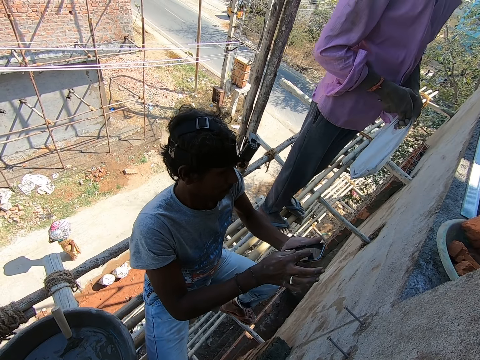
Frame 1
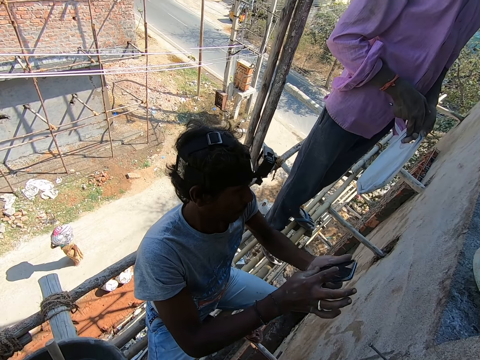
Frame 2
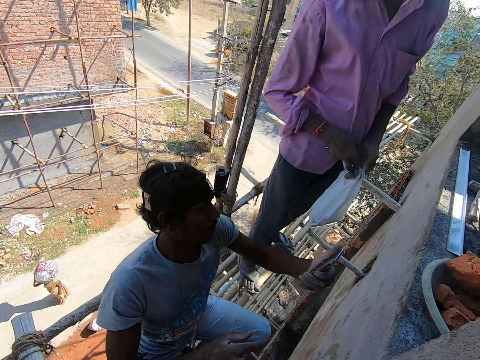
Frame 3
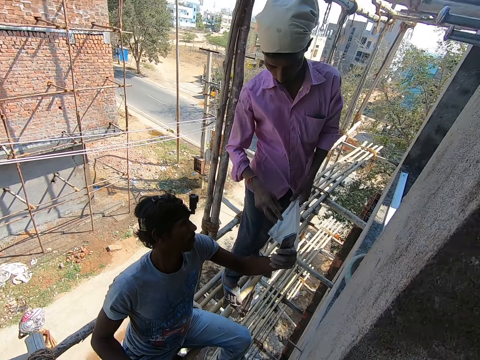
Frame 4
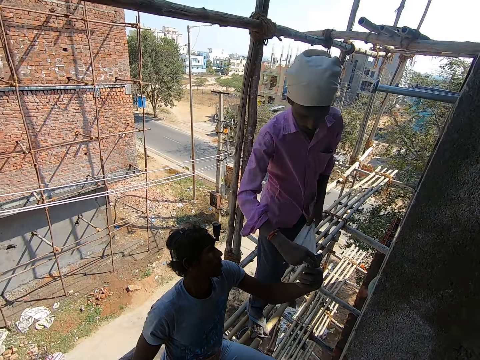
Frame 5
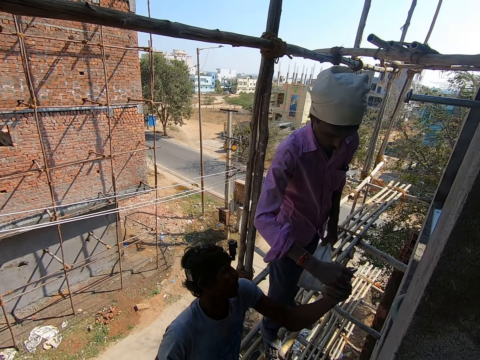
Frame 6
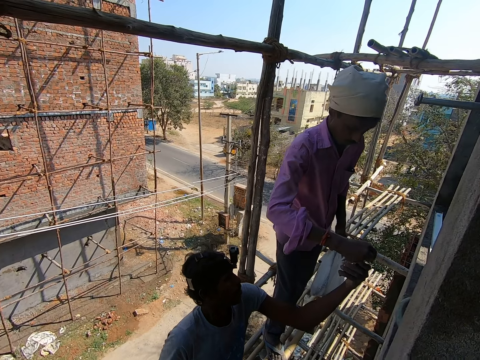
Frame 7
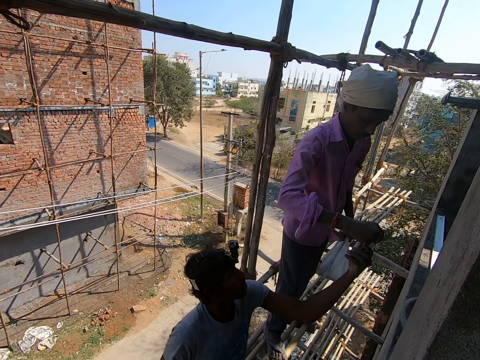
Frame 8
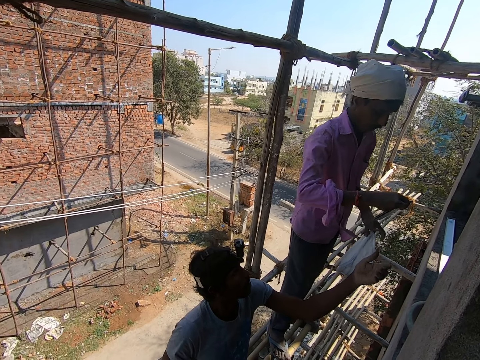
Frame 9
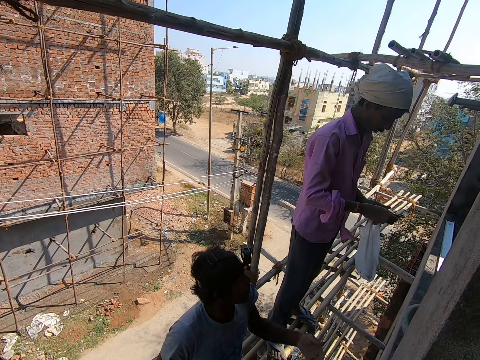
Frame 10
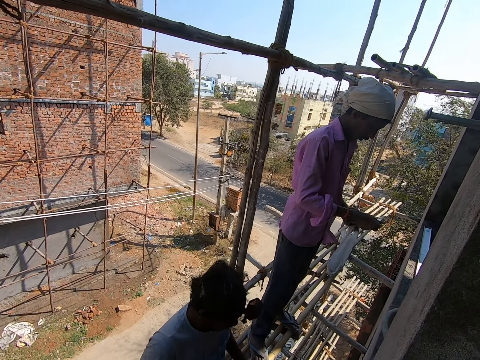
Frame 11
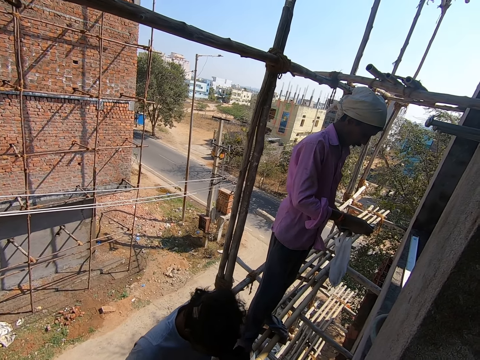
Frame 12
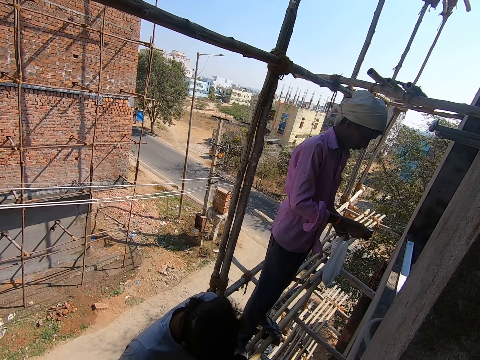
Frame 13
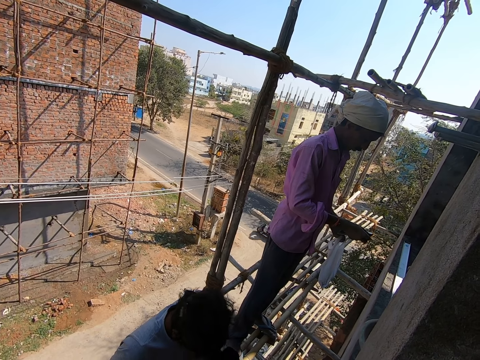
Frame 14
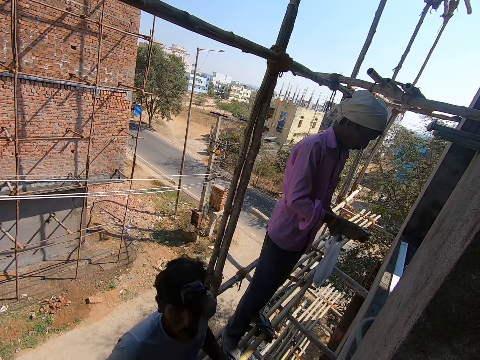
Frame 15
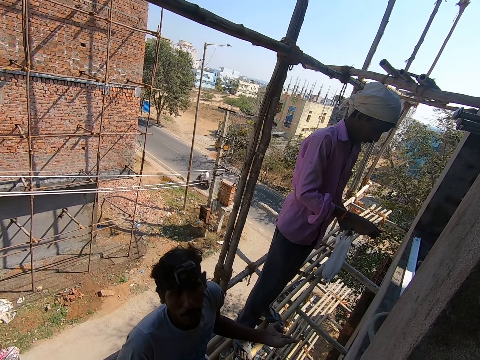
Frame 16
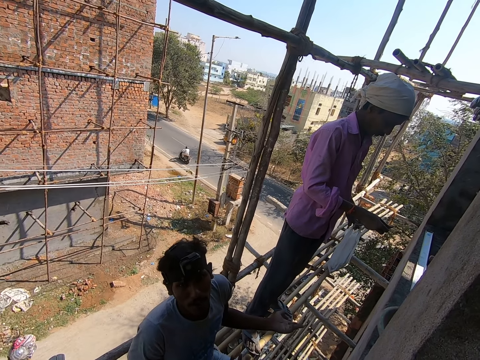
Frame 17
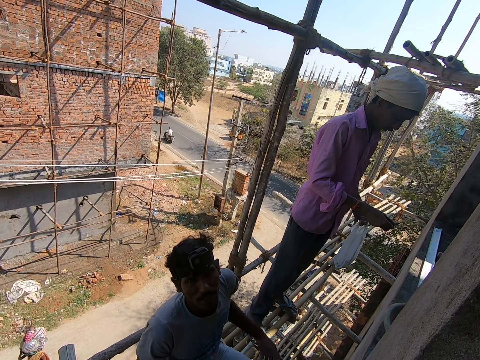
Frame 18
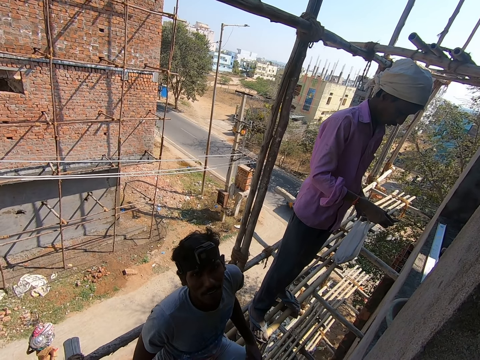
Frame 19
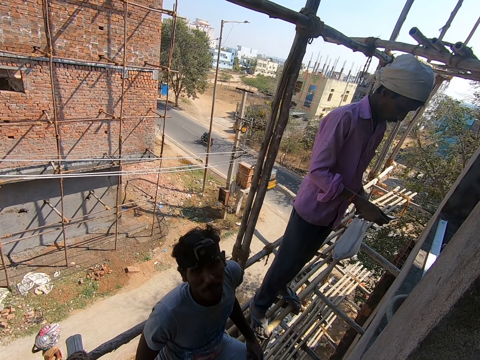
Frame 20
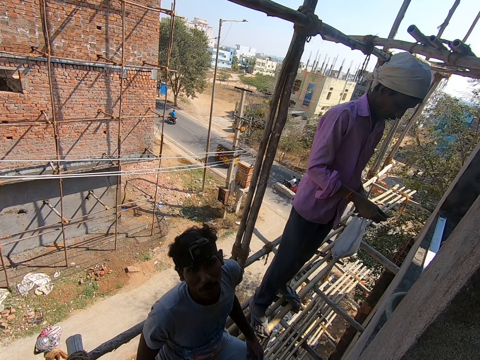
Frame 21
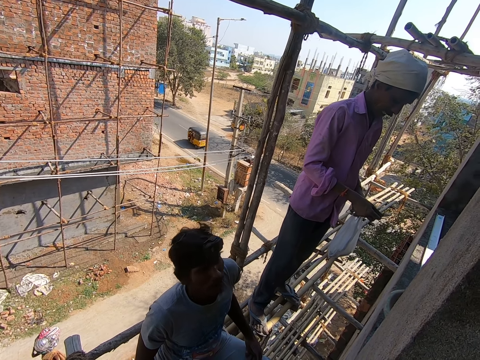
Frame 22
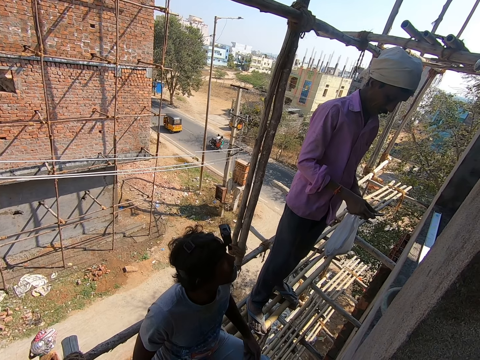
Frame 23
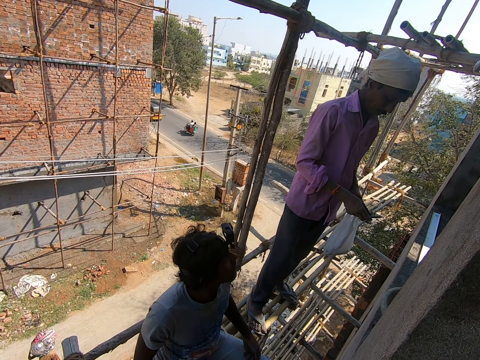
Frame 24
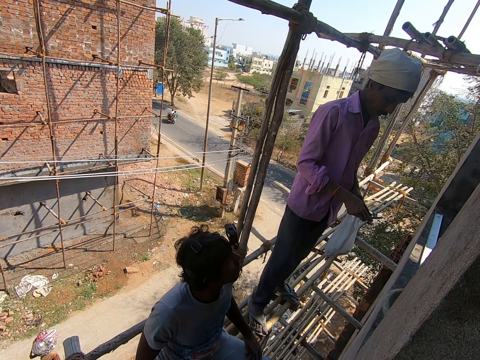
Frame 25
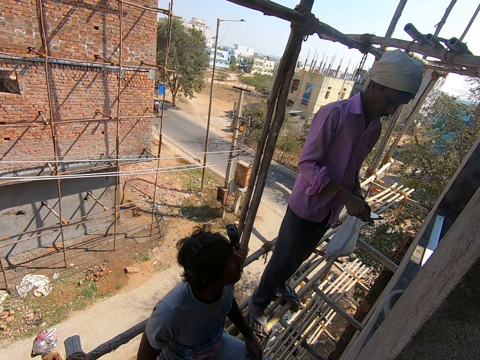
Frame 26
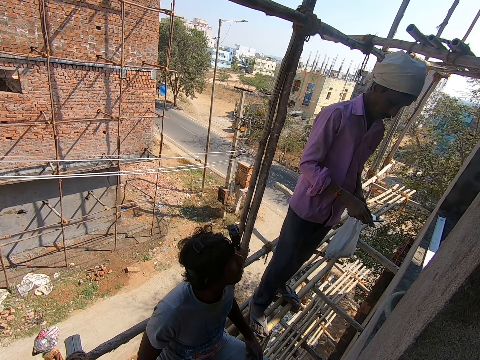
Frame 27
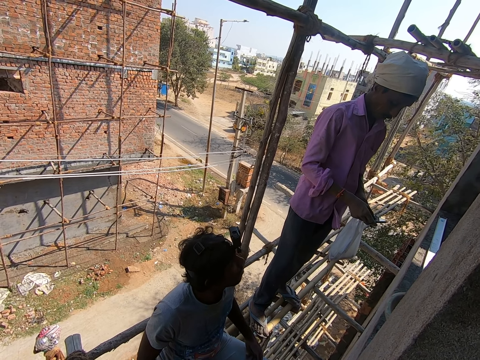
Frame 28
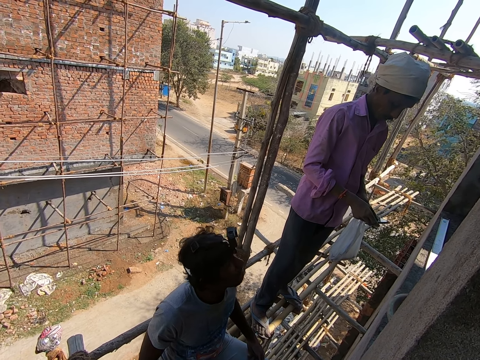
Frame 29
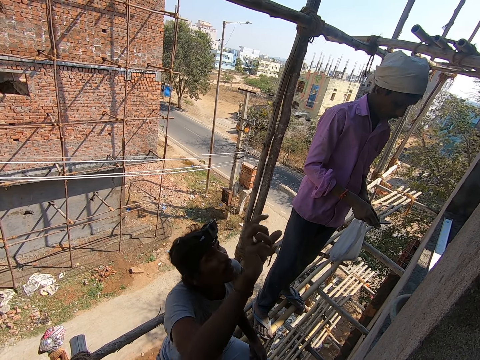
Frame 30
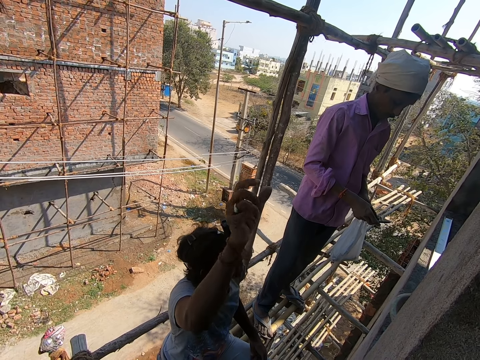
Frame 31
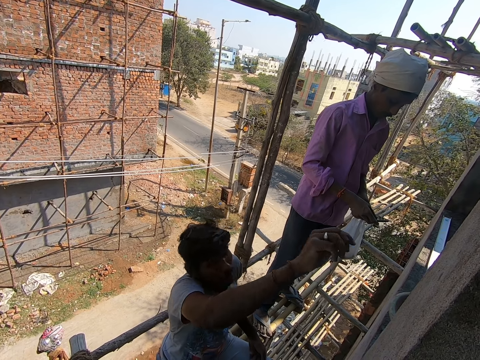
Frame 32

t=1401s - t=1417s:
A man passes the mobile phone to another man with his left hand. The camera wearer discusses with a person. The other man collects the mobile phone from the first man with his right hand and operates the mobile phone with both hands. The first man interacts with the camera wearer. The other man interacts with the first man.

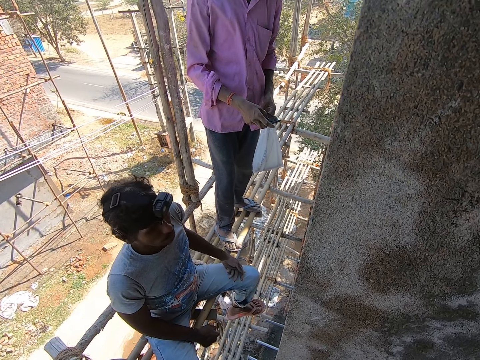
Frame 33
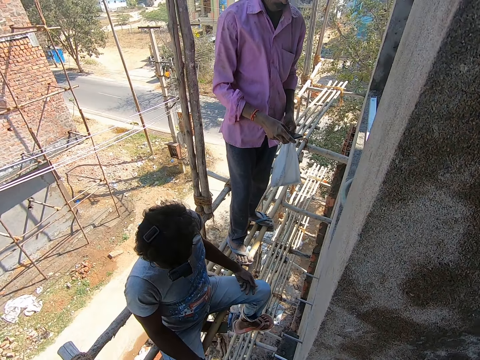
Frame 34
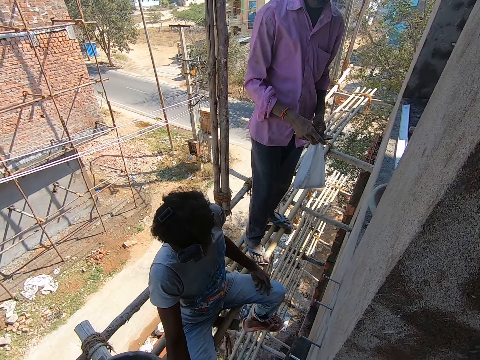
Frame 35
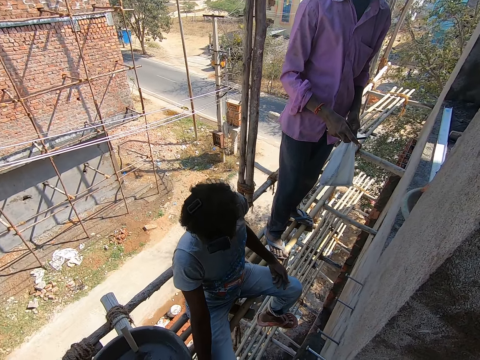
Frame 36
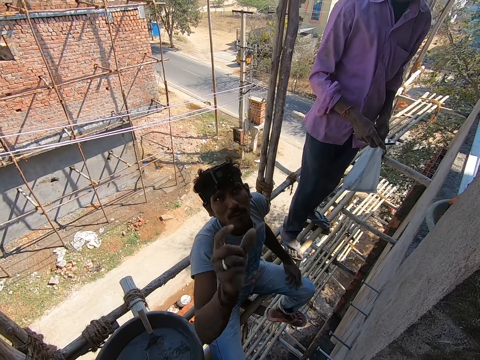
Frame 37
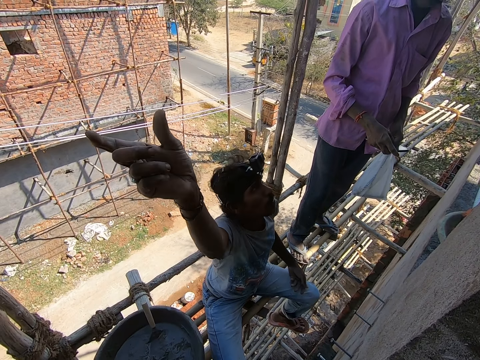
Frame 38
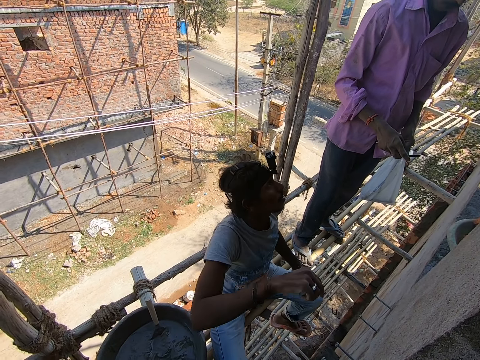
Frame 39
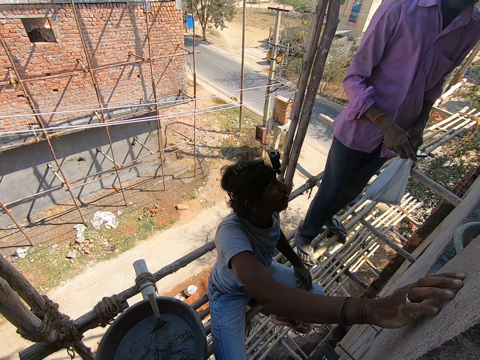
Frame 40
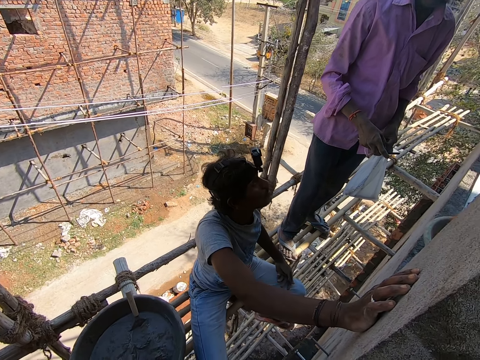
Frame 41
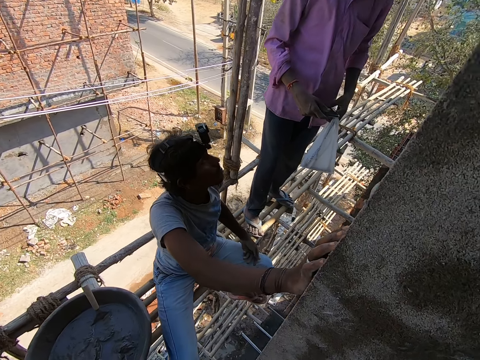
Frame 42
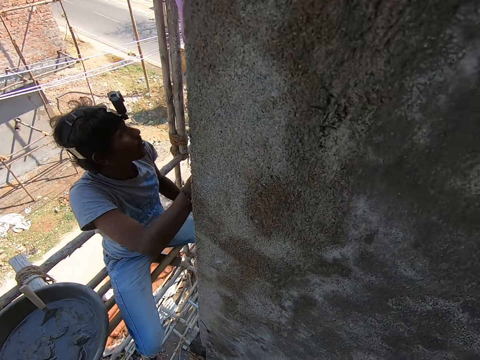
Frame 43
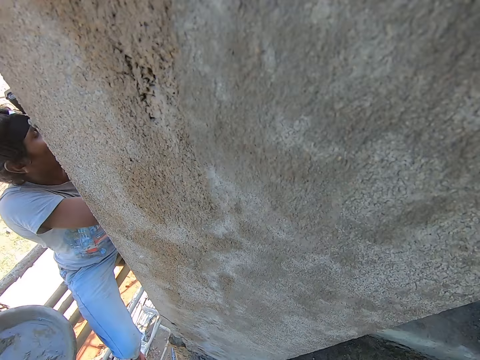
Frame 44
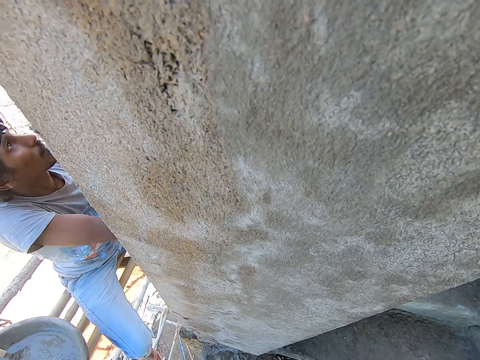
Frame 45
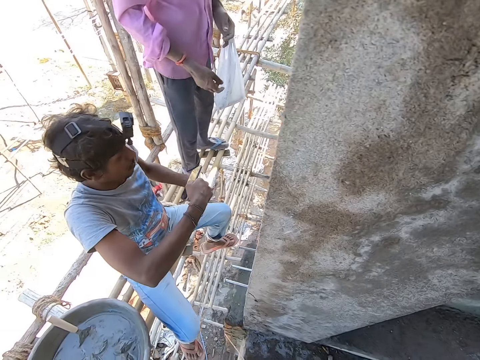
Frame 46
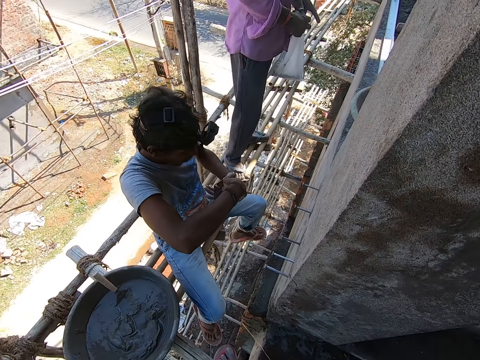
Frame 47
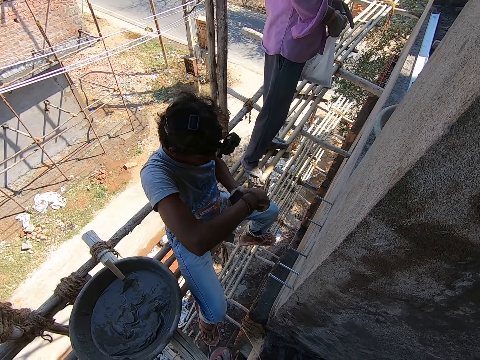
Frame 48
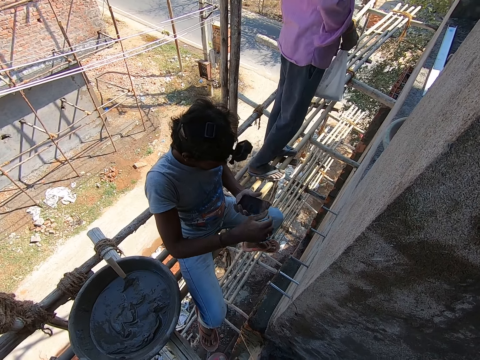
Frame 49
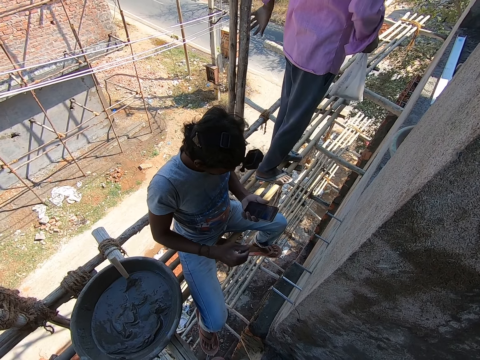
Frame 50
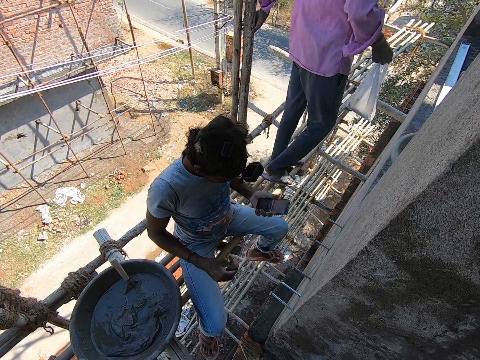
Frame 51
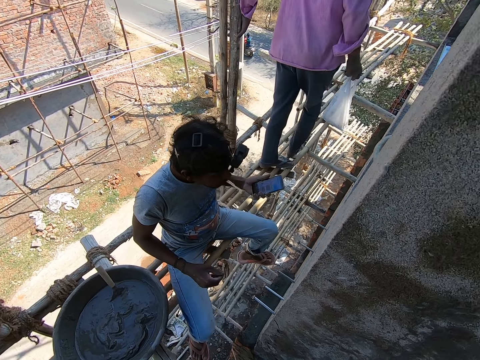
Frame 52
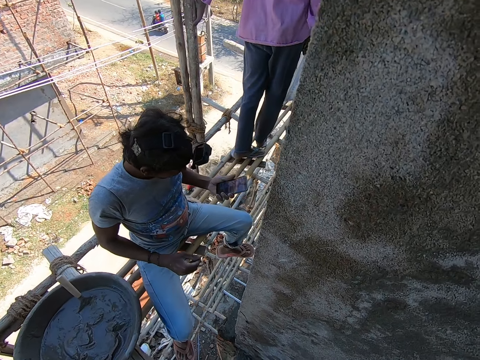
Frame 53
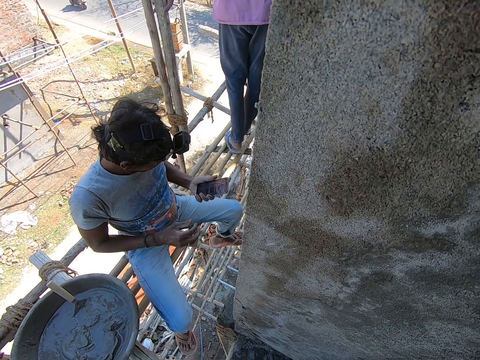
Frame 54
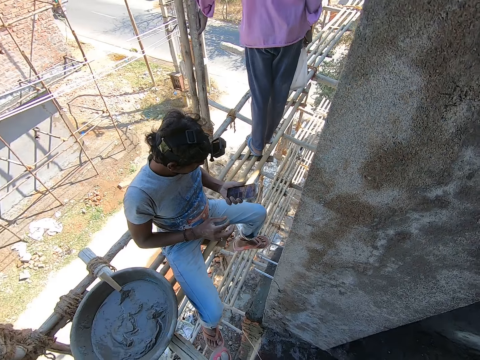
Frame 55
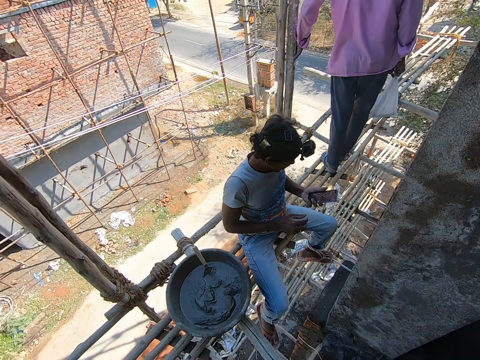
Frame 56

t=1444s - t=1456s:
A man interacts with another man. The first man collects the mobile phone from the other man with his right hand and passes the mobile phone to his left hand from his right hand.
